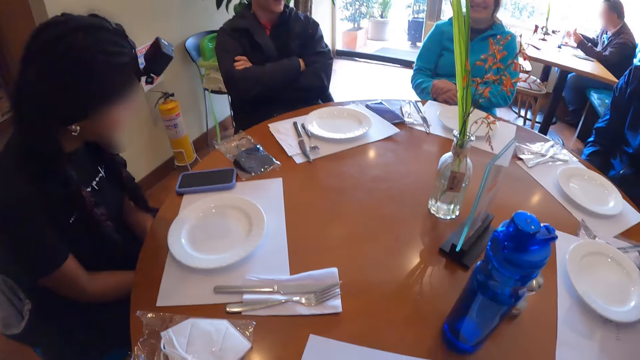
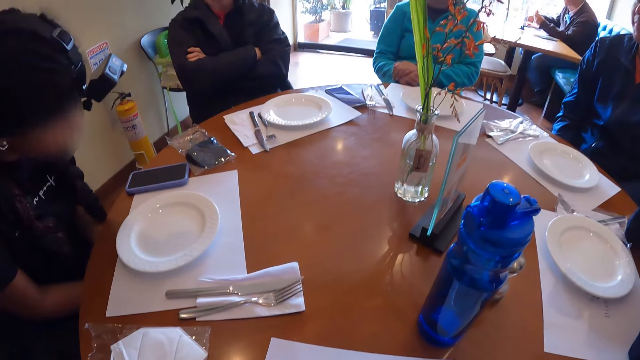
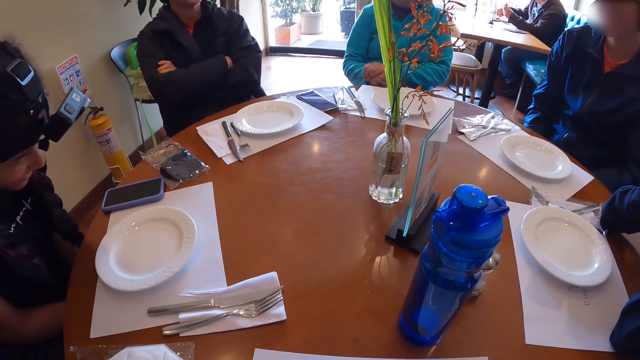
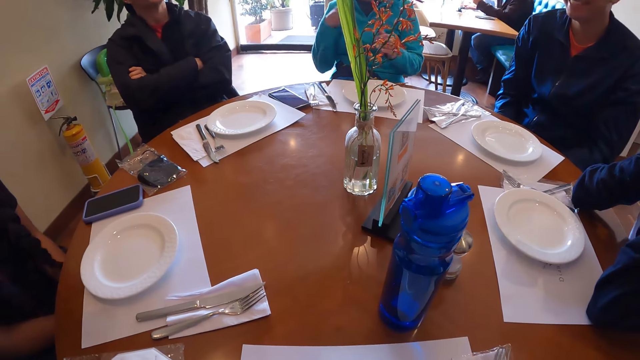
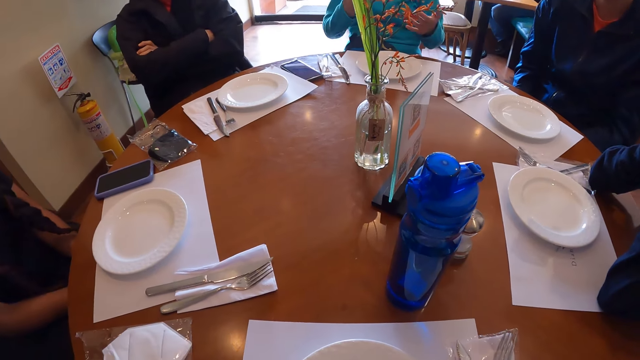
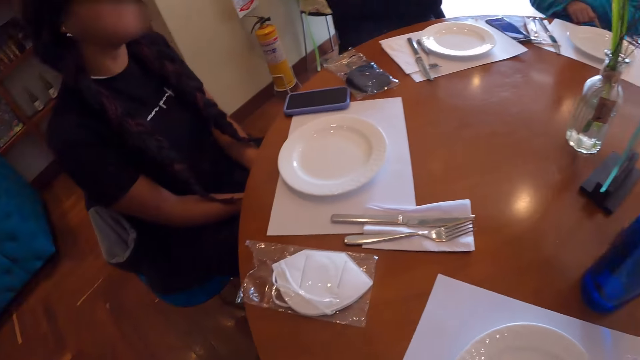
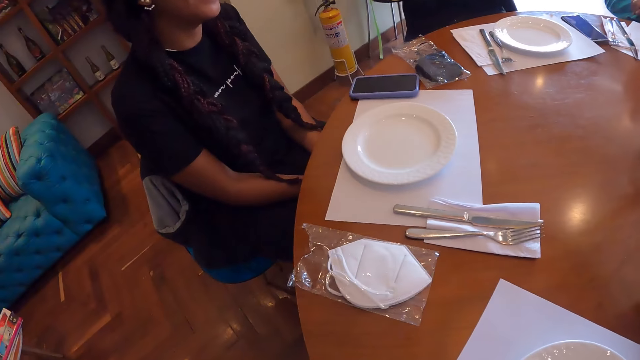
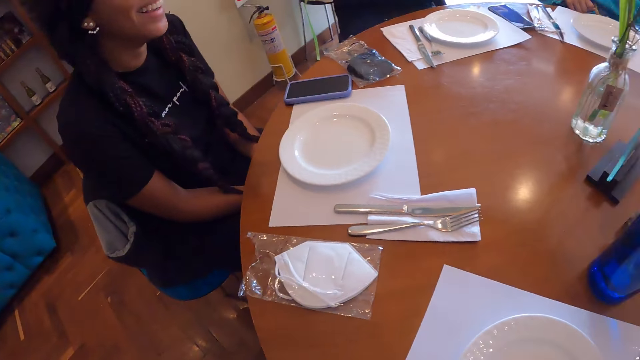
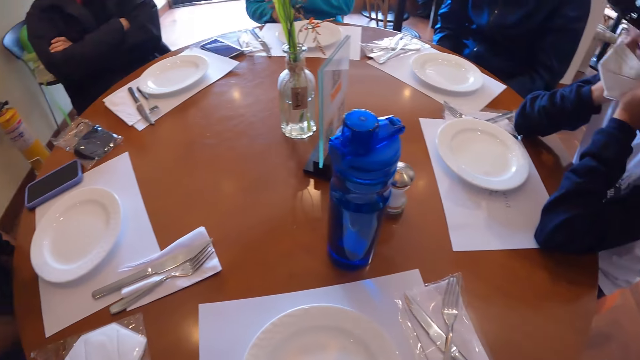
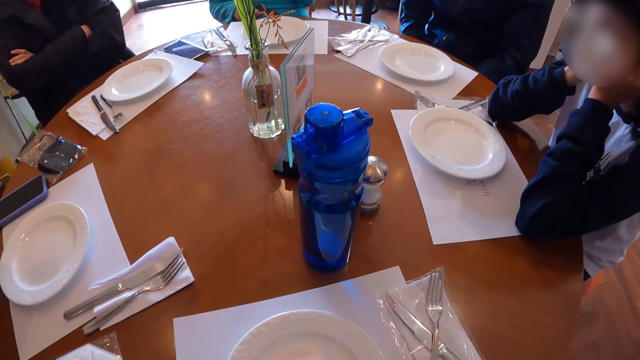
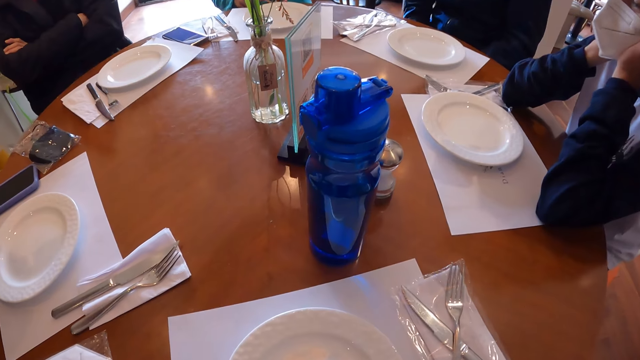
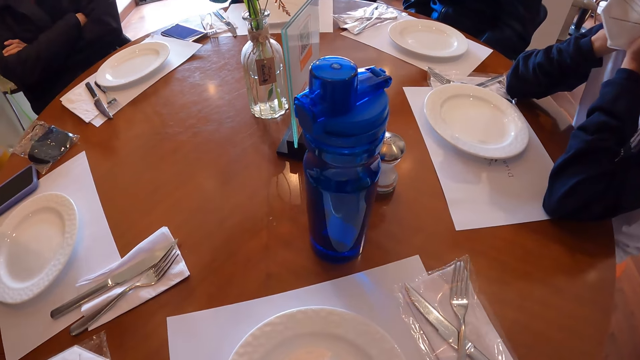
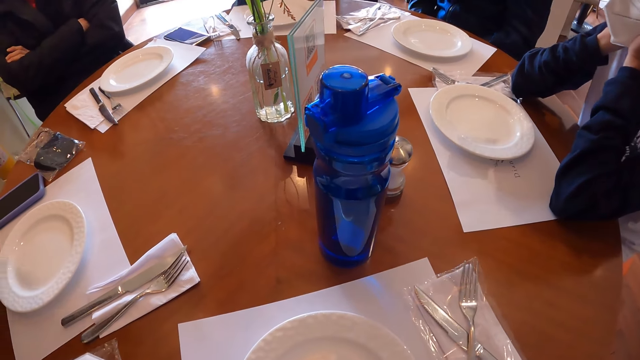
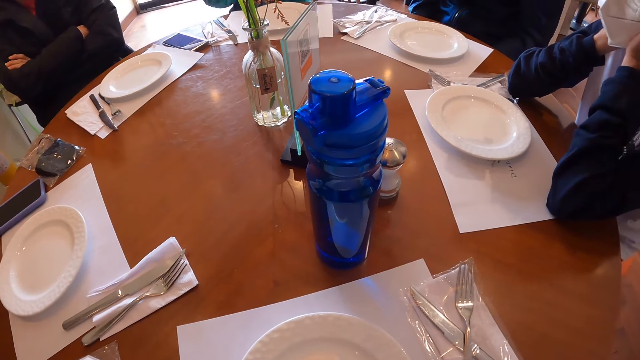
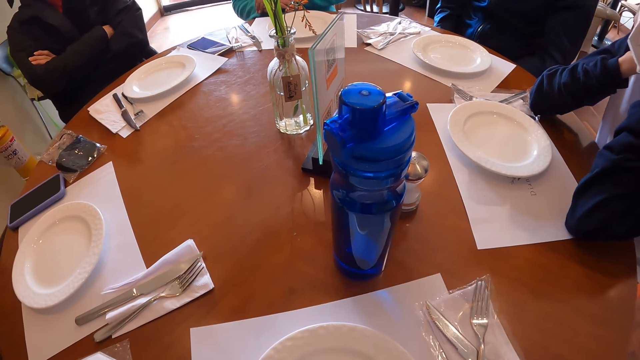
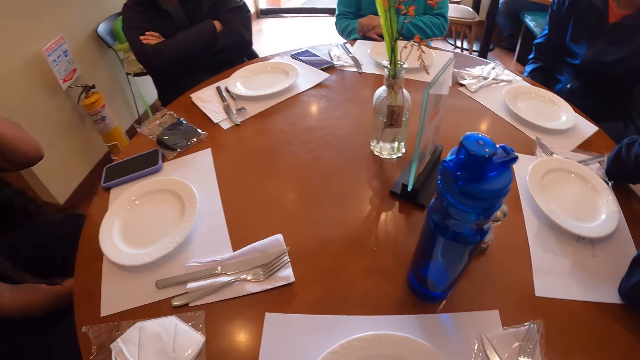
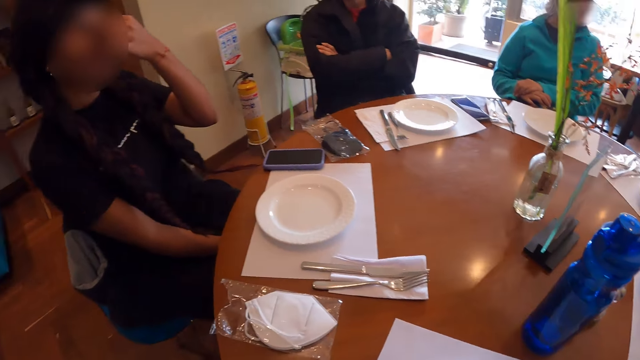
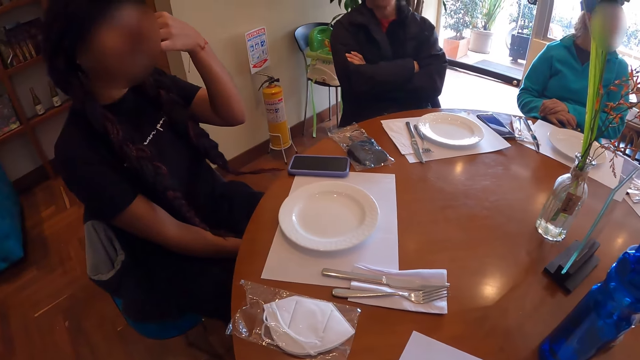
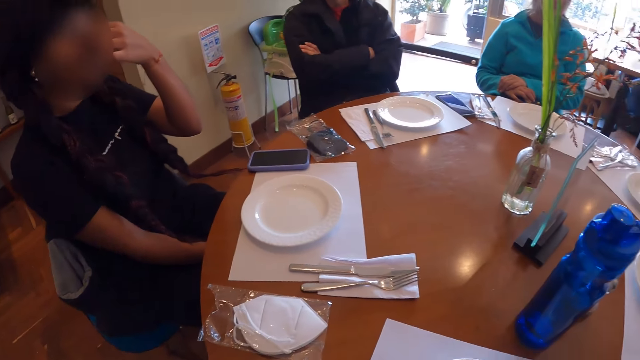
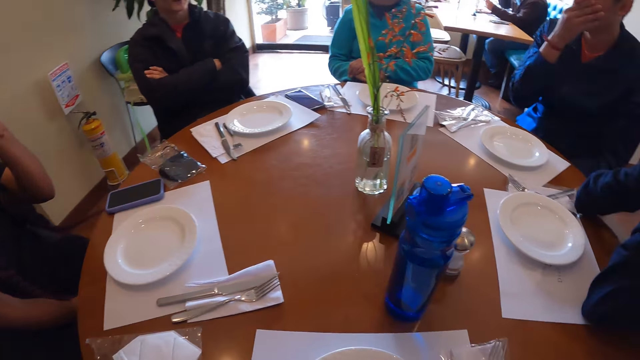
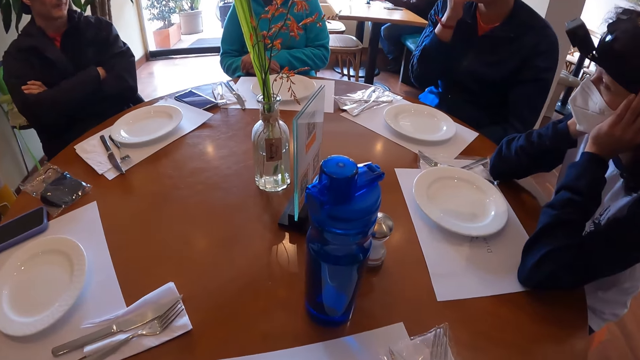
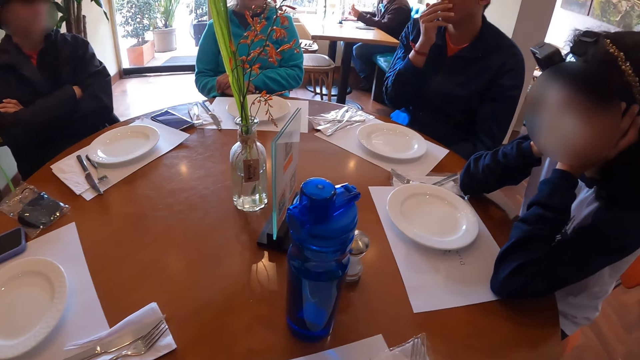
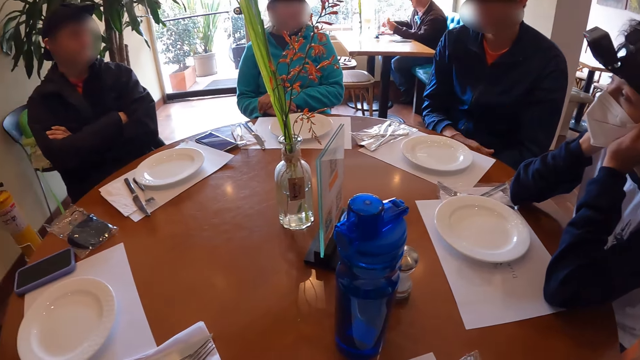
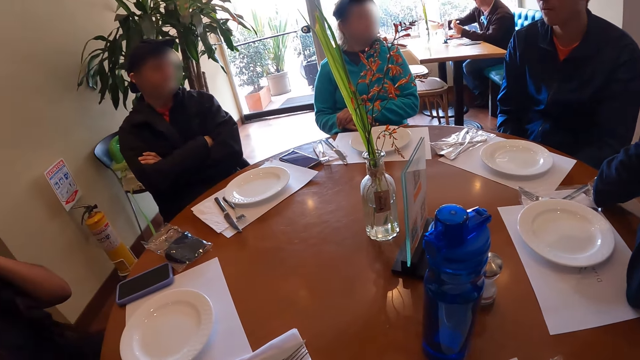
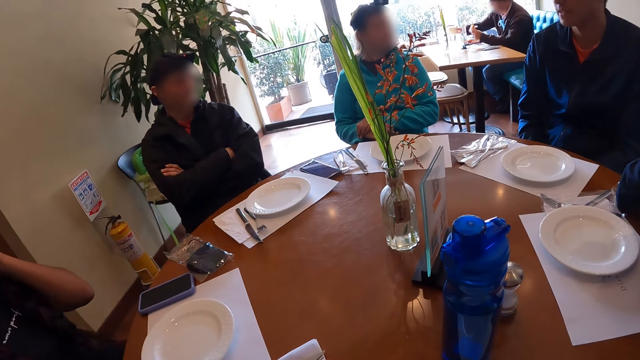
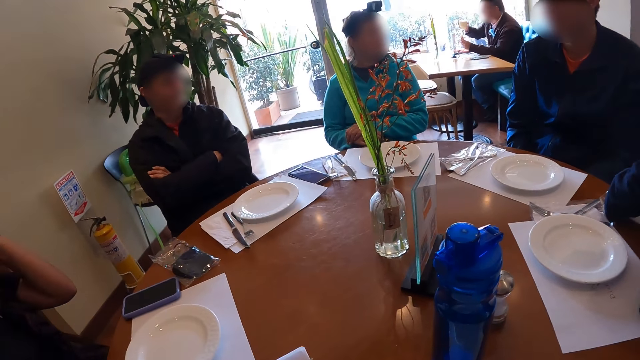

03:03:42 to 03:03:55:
The woman holds her nose with her hands. The man interacts with another woman and another man.

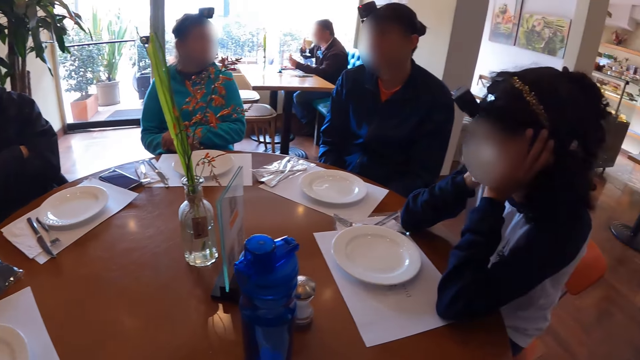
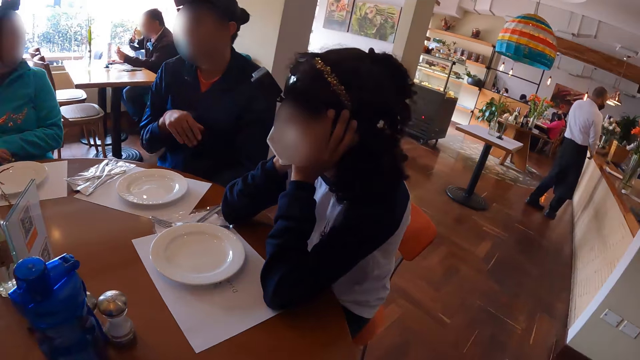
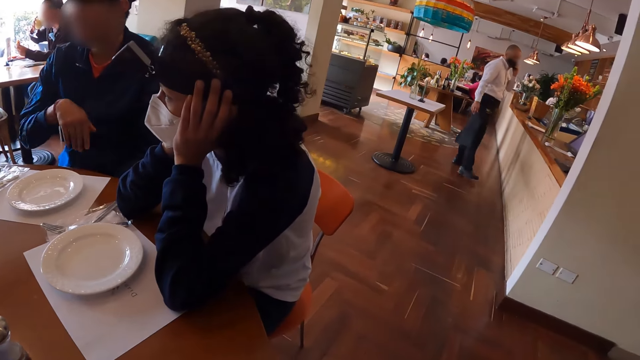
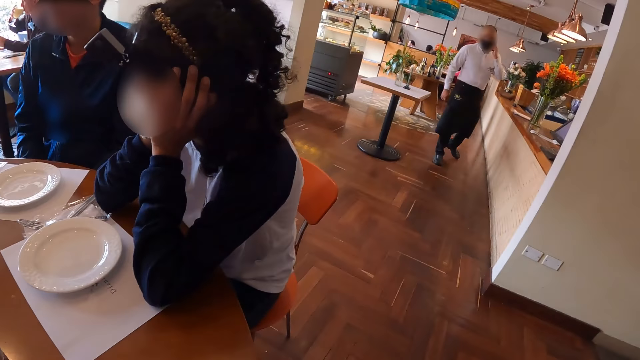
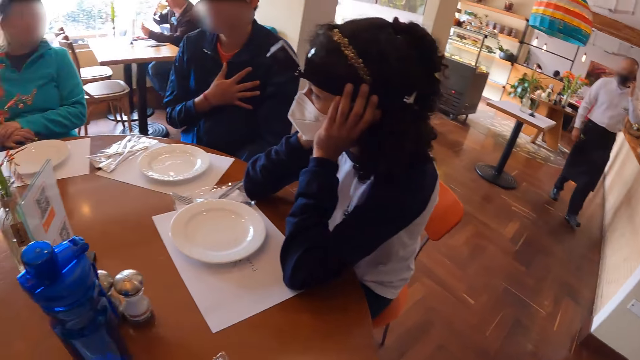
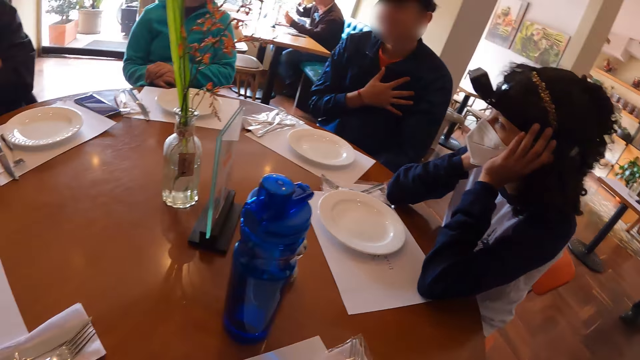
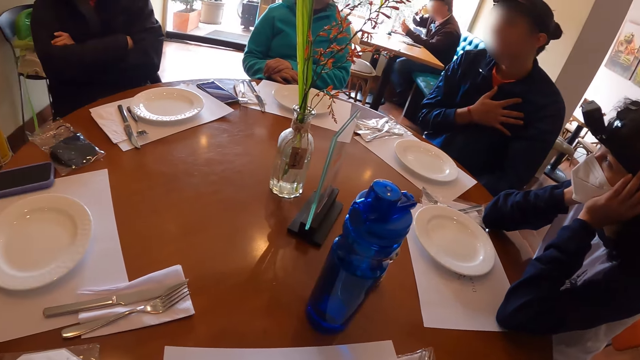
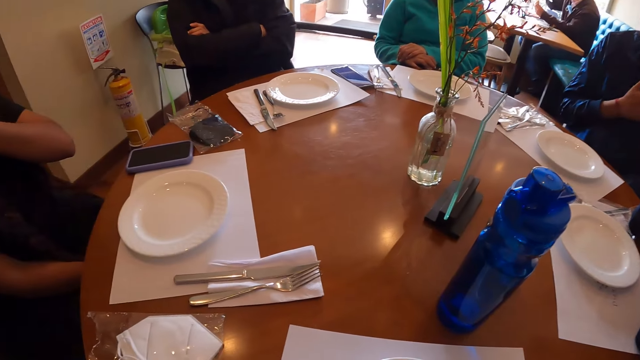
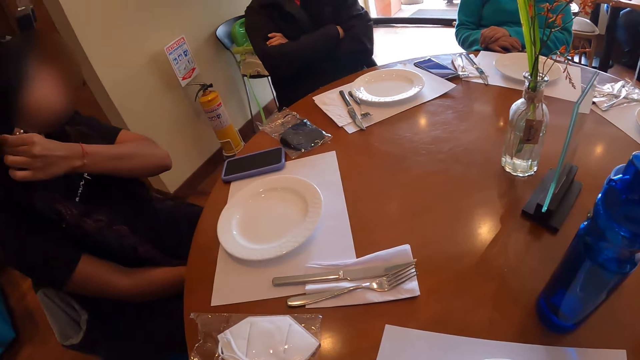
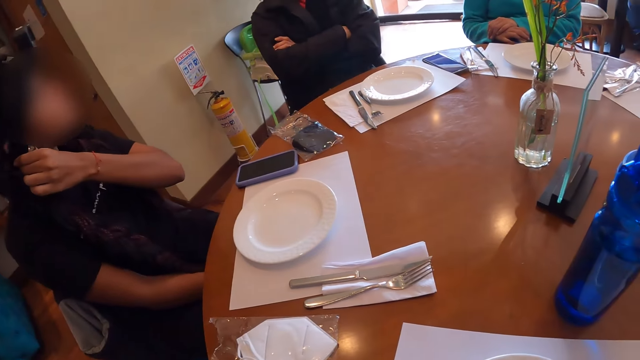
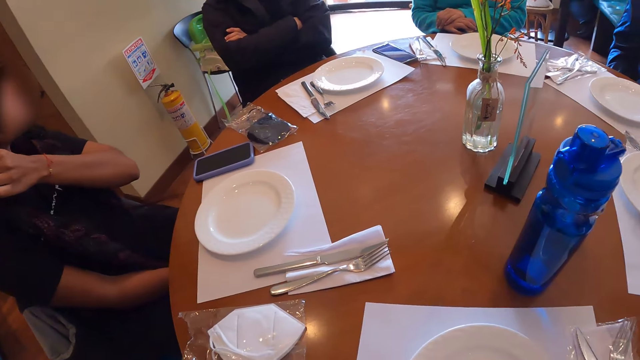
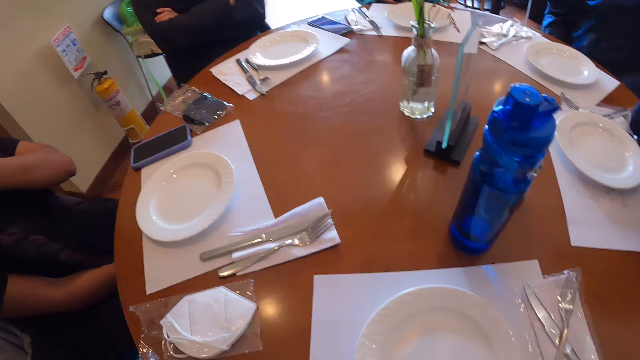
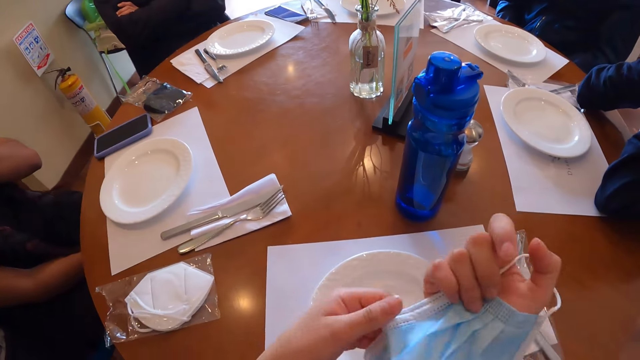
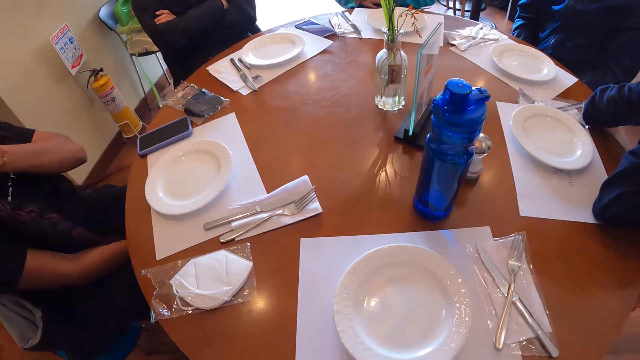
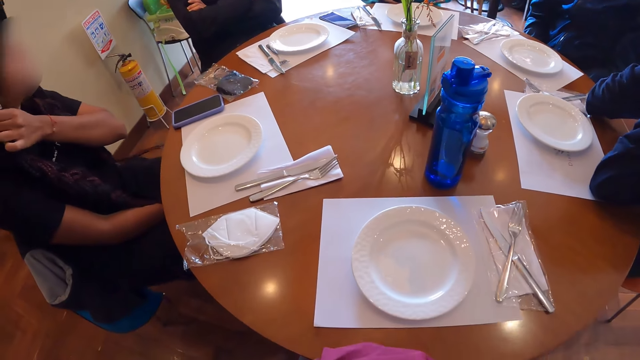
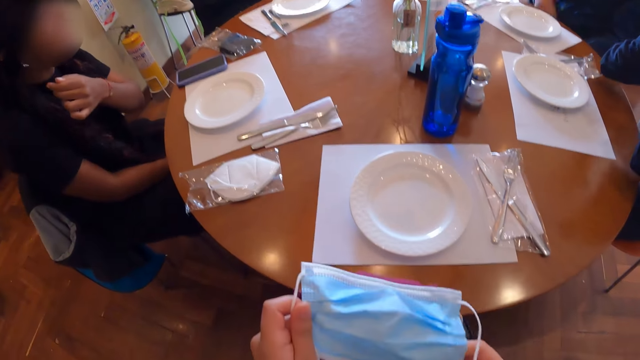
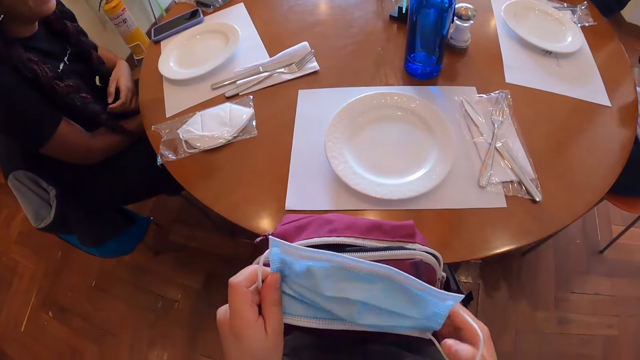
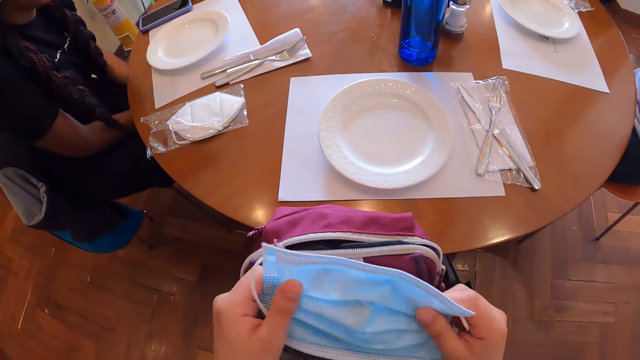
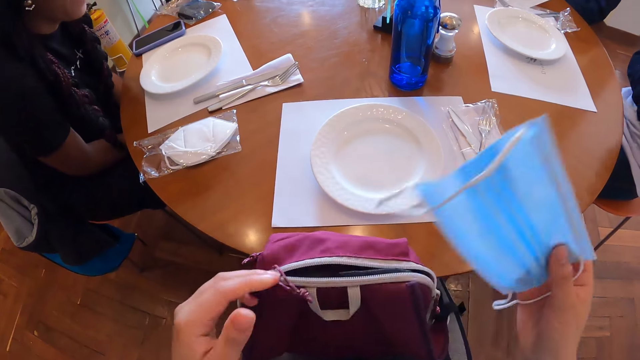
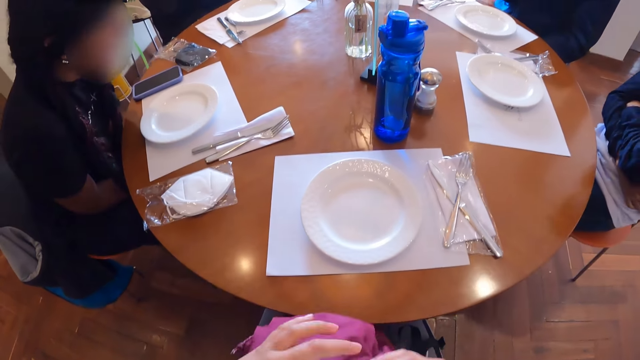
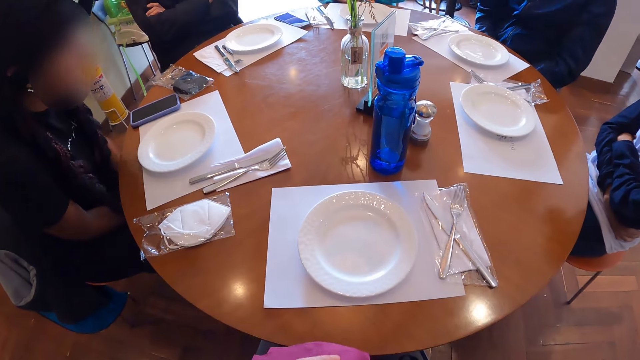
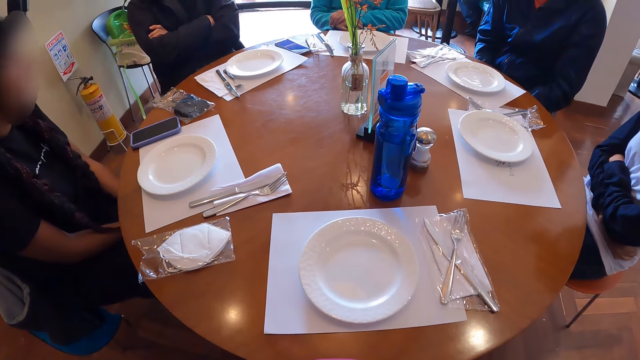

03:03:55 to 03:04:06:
The man gesticulates with his right hand. The woman adjusts the strap in her camera with her left hand. The camera wearer holds a facemask in her hands. She adjusts the facemask in her hands. She opens a bag on her lap with her left hand. She puts the facemask in her right hand in the bag on her lap.
